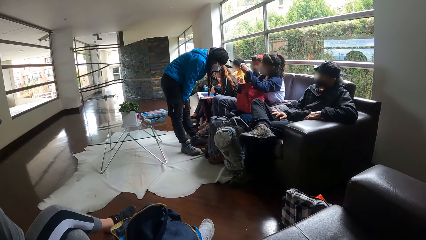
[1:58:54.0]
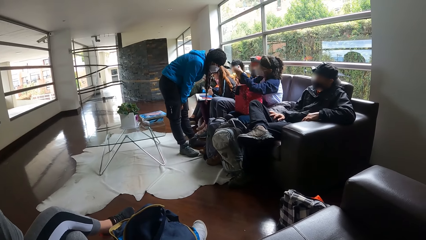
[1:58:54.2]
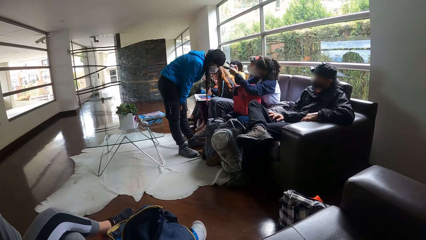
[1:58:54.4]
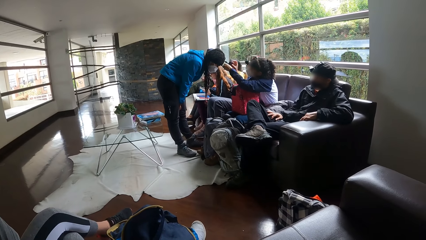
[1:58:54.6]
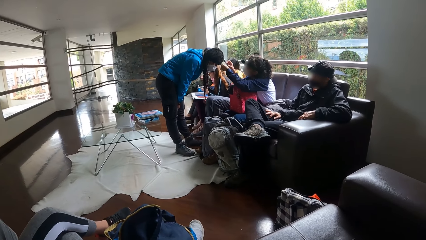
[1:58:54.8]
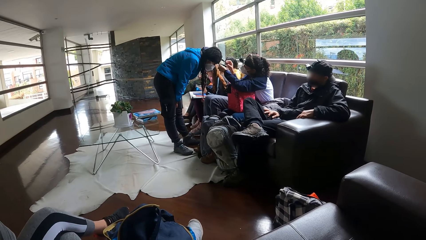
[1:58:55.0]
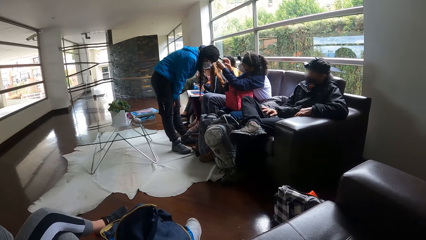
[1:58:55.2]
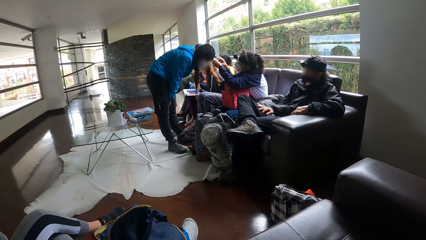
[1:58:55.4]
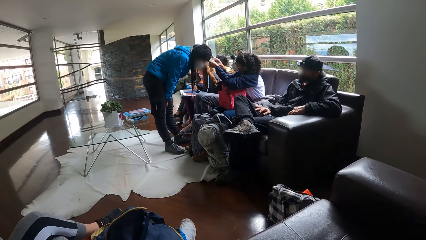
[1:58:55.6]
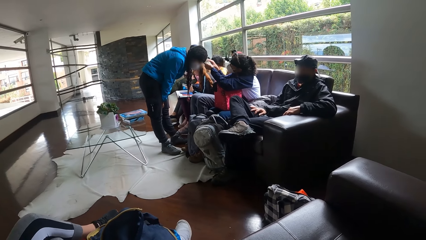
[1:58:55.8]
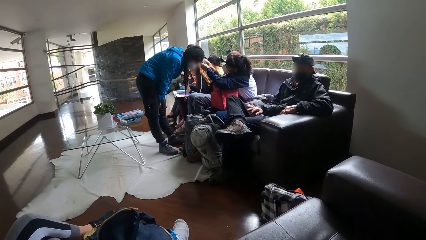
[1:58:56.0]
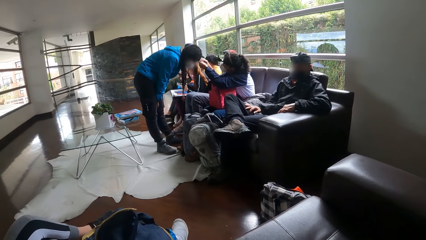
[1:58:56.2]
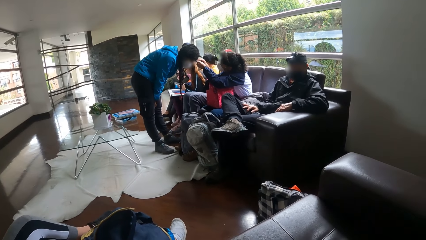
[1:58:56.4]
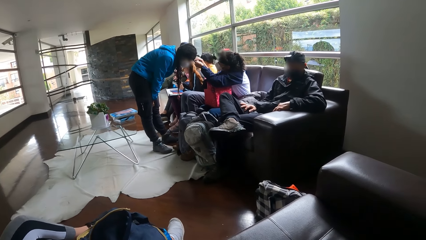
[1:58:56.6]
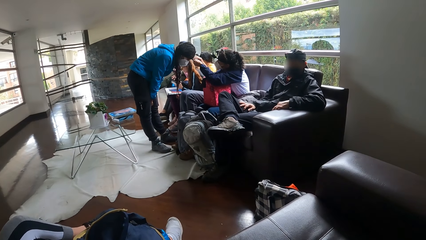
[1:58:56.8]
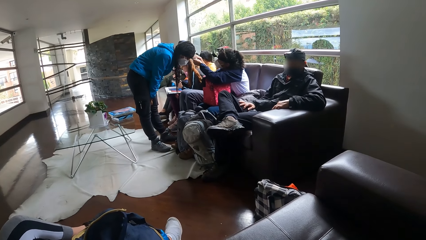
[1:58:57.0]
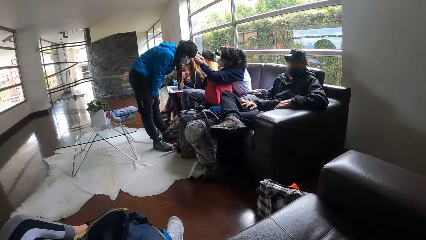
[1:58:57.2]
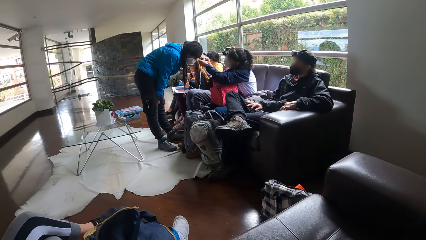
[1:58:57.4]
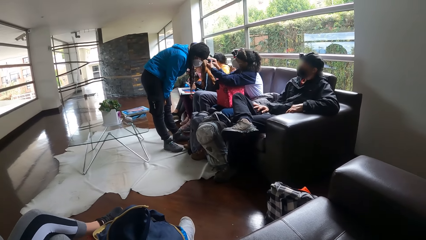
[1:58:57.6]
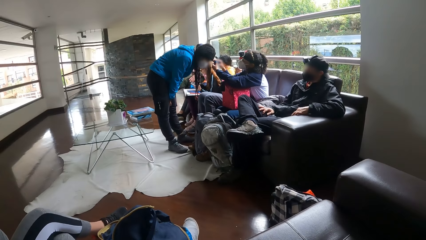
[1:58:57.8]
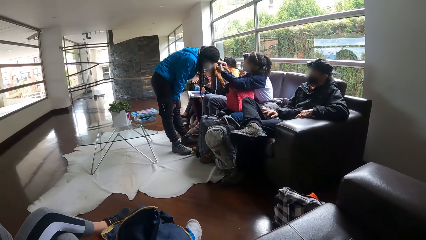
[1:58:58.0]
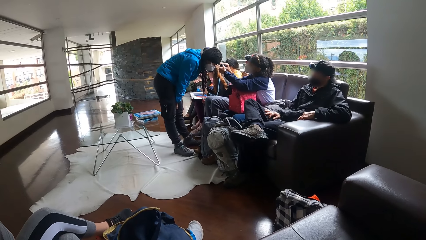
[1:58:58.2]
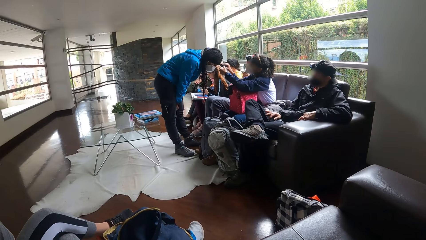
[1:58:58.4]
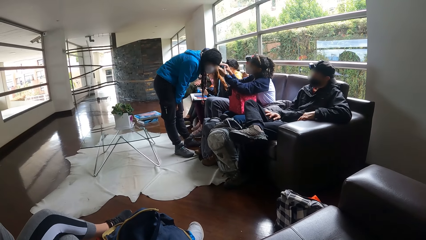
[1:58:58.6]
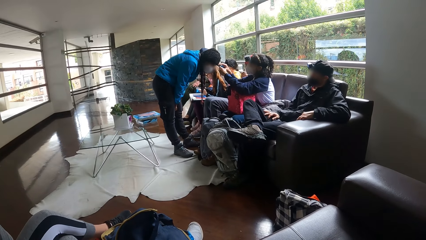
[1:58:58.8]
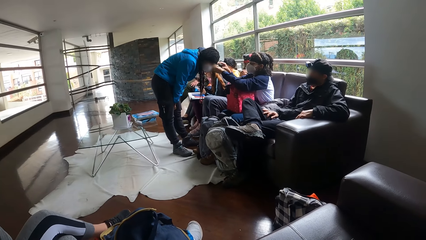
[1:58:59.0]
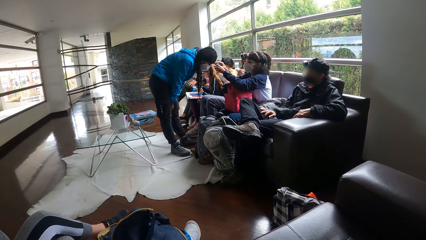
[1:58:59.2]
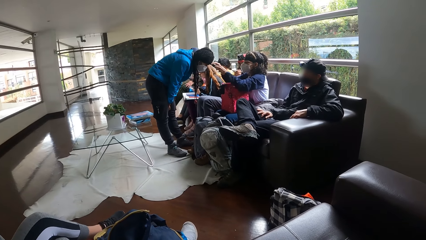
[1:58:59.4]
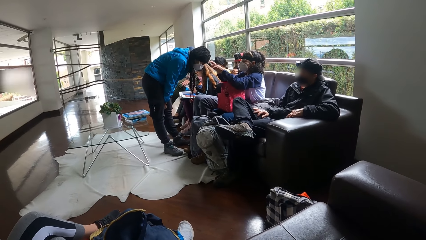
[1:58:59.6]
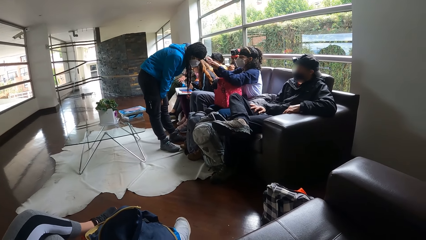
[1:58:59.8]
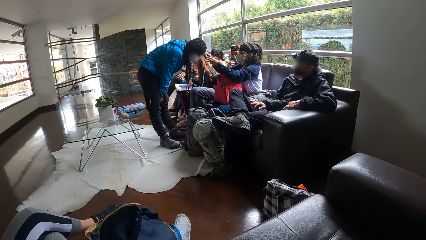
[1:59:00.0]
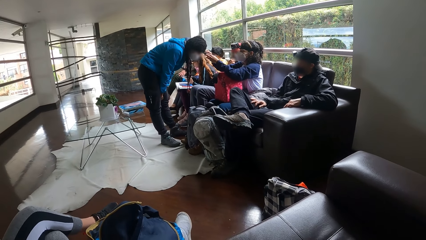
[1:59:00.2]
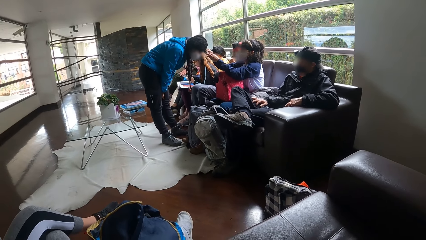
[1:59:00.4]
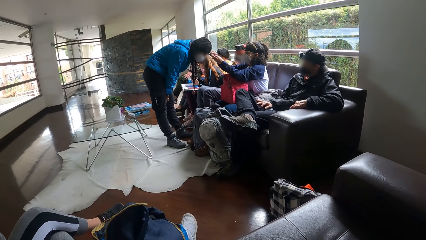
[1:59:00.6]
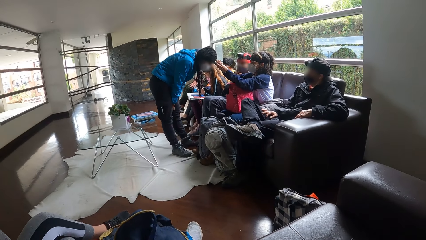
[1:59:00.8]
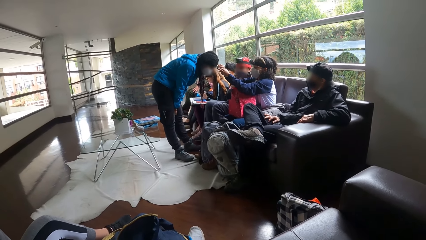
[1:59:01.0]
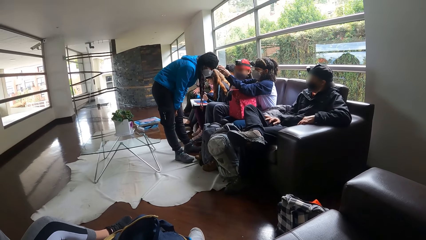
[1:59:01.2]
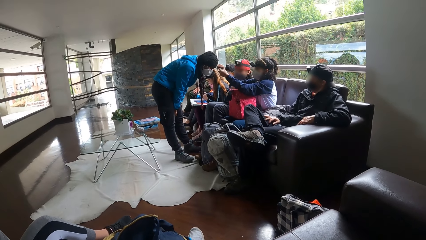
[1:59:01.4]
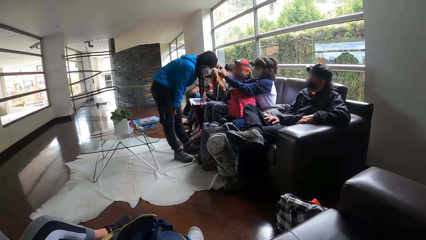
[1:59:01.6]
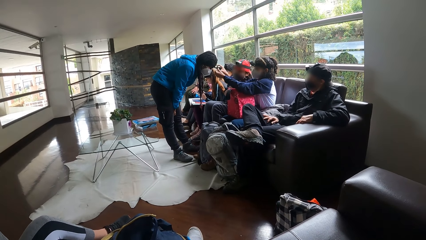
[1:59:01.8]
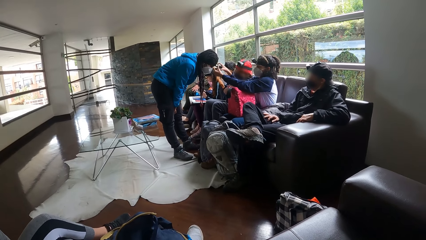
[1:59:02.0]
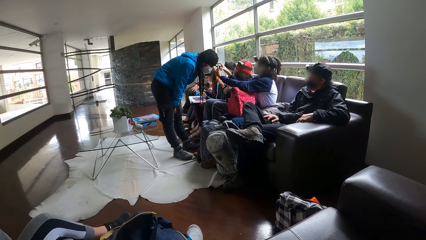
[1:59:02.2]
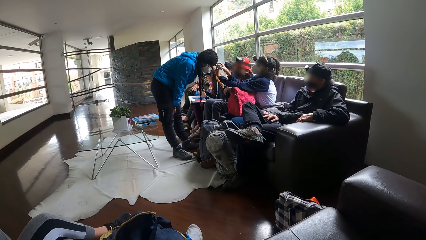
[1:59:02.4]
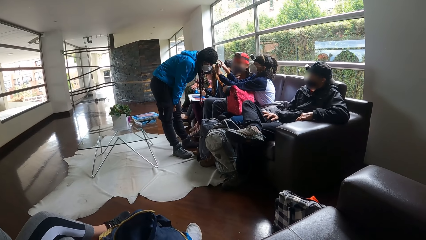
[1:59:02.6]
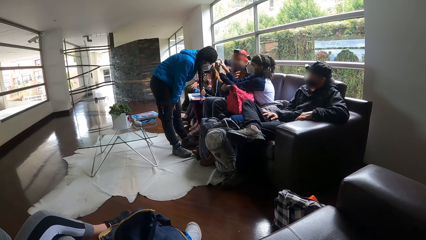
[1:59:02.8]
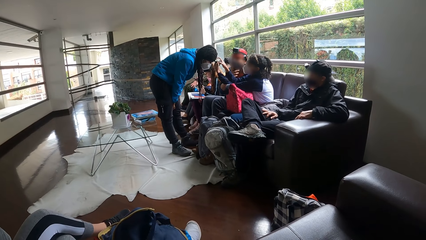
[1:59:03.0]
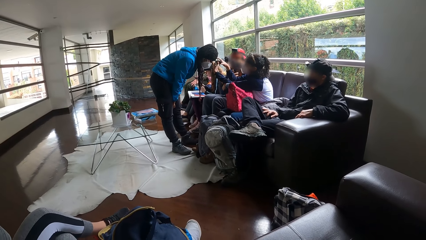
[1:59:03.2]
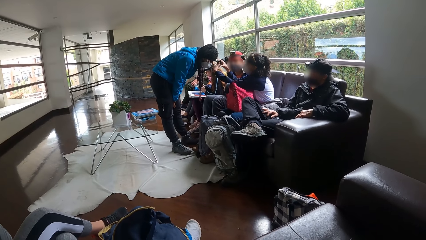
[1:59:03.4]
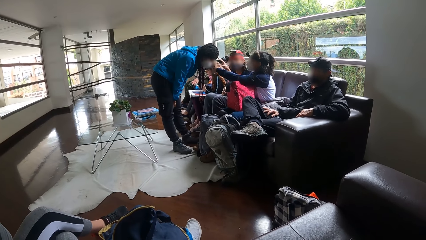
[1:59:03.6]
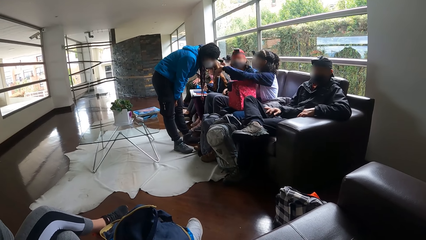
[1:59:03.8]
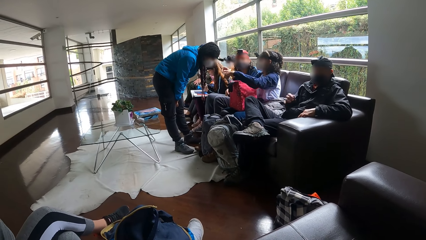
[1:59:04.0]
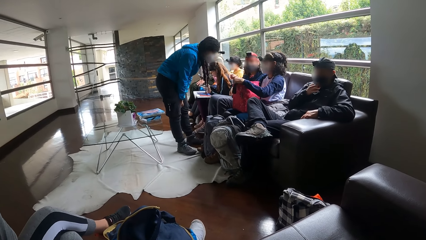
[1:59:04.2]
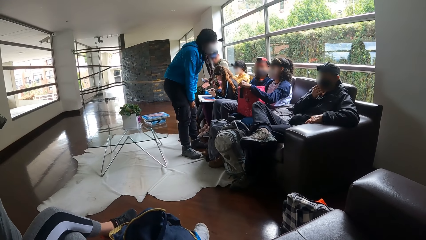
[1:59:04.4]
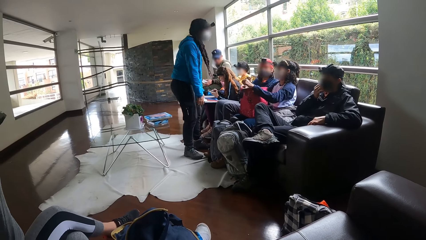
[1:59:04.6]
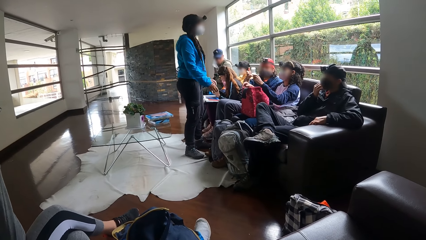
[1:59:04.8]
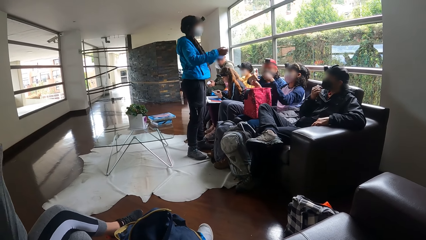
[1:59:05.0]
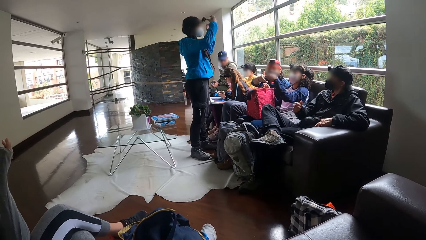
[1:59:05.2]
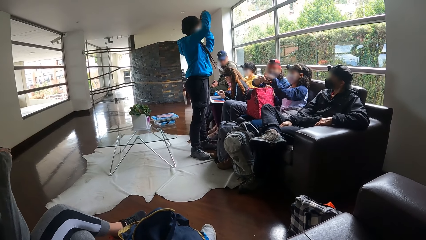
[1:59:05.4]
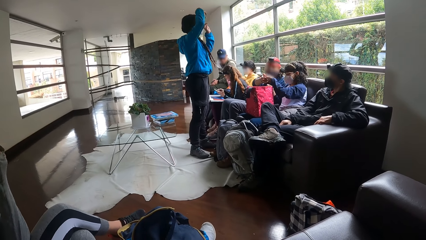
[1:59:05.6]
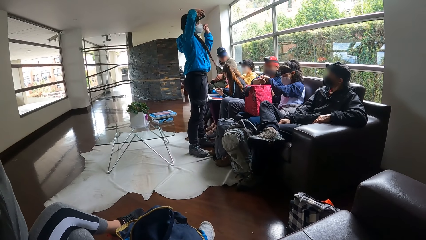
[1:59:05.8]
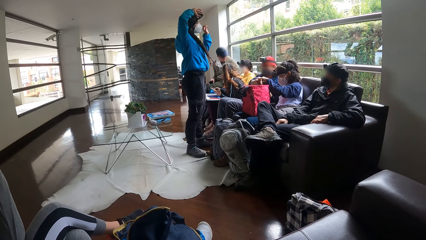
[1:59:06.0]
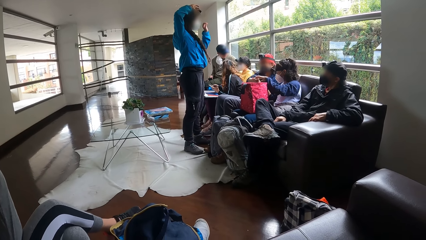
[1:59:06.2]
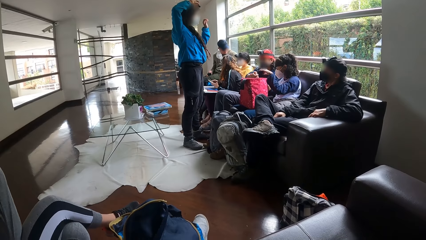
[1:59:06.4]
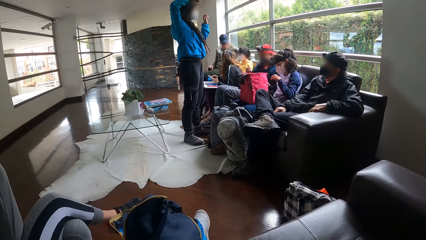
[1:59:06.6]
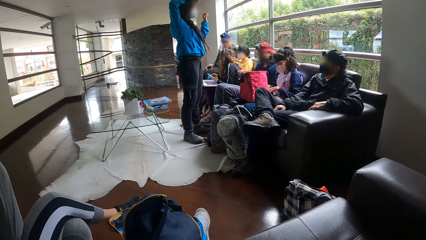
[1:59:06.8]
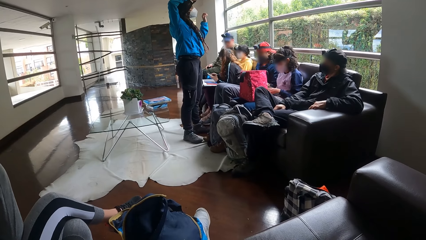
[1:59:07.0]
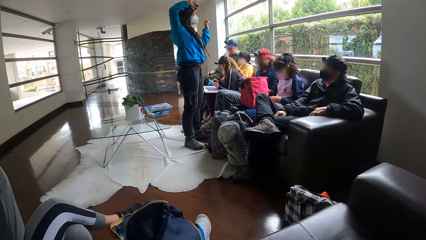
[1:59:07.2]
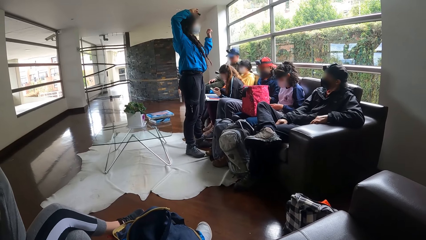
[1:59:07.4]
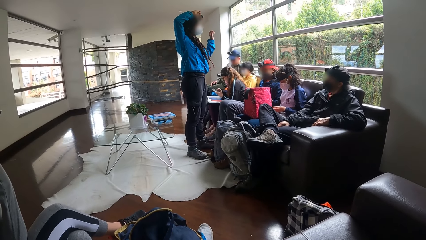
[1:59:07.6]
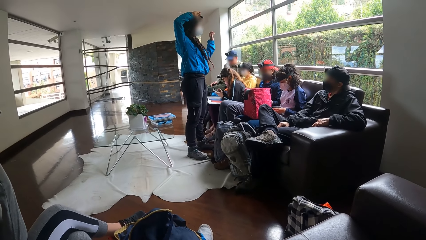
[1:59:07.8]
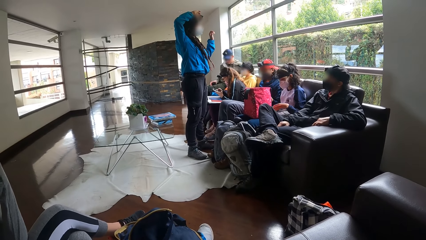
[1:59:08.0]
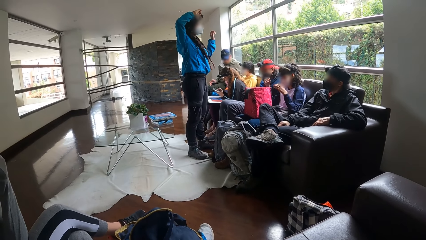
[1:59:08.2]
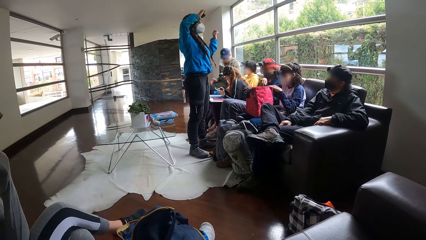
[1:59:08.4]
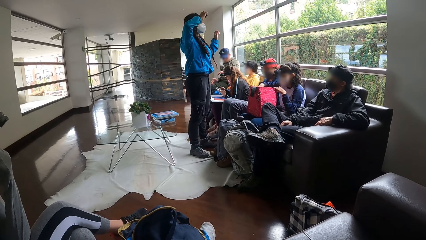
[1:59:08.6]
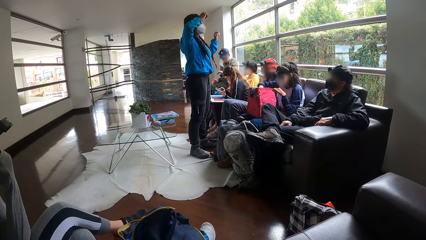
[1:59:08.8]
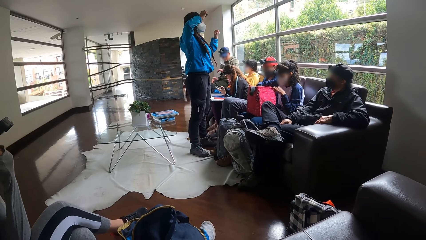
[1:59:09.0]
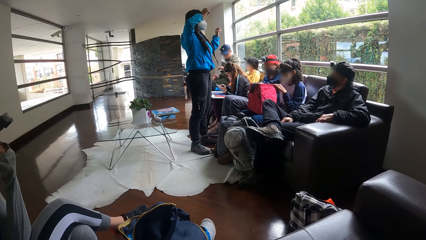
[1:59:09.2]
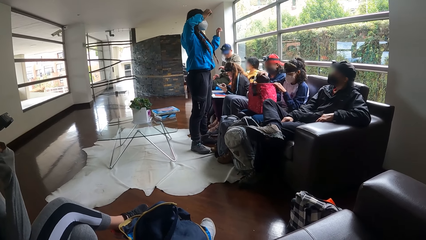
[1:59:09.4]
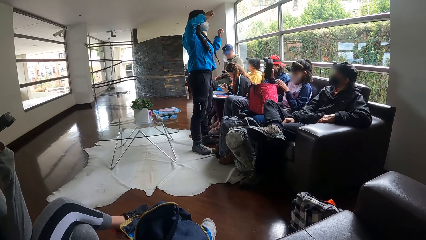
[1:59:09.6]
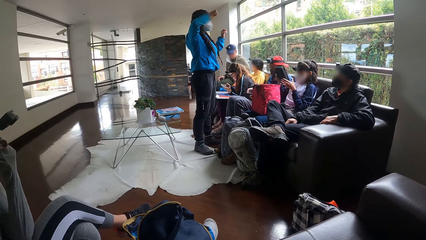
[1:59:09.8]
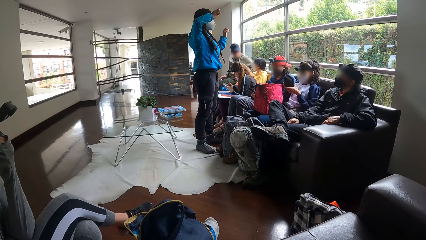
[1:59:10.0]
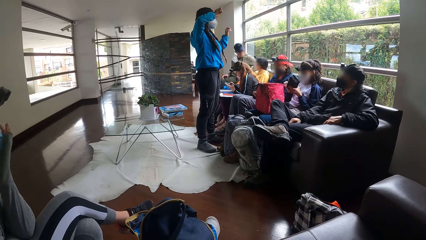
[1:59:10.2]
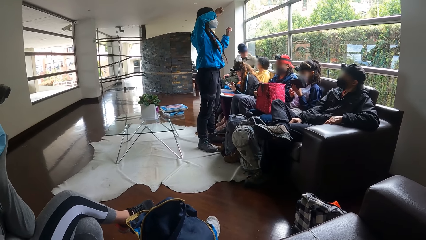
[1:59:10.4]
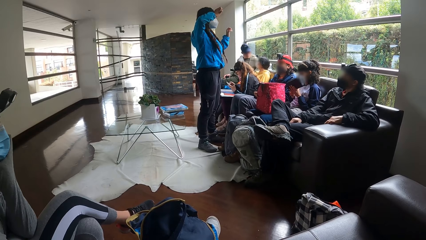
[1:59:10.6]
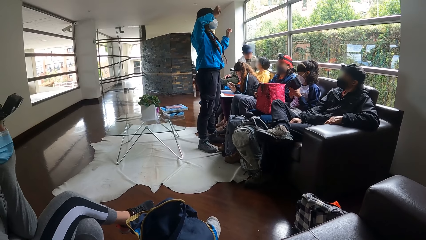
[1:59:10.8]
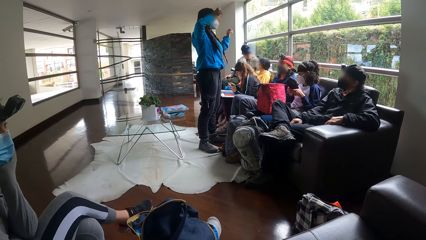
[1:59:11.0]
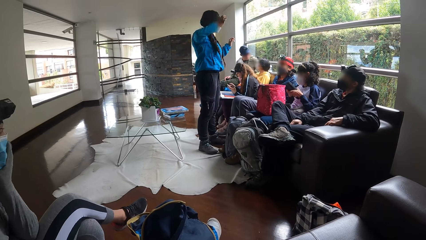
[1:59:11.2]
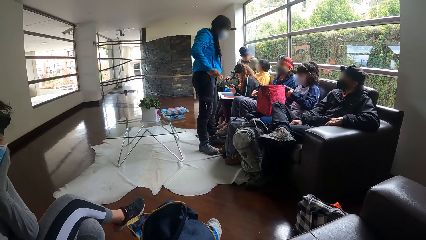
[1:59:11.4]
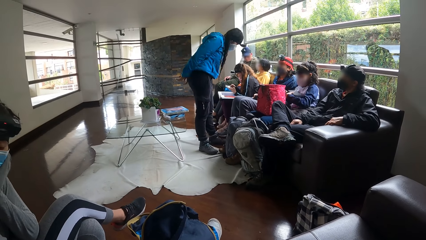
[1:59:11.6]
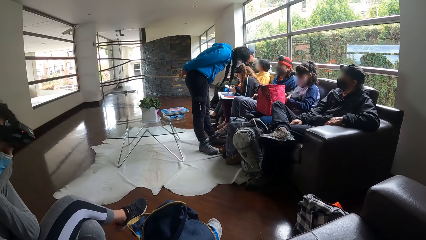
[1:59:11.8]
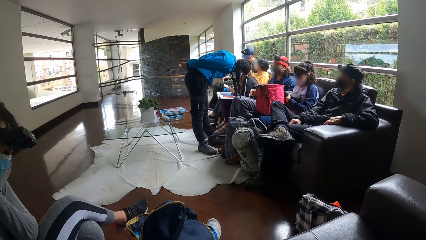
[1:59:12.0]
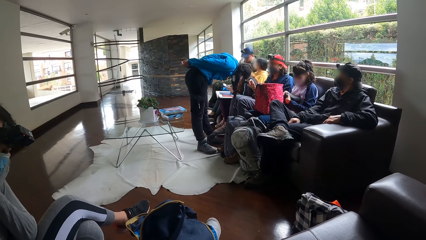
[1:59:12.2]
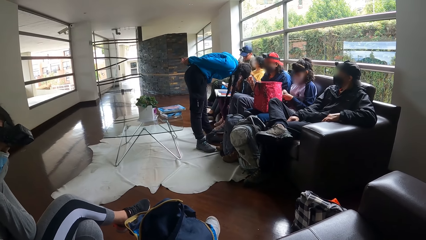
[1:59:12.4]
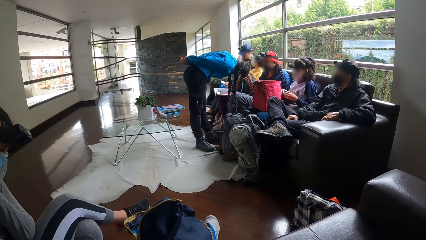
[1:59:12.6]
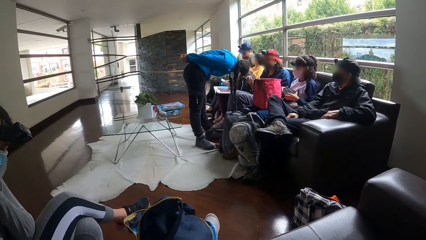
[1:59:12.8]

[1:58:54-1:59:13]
A woman picks up the frame from the bag on her legs with her left hand. She installs the frame to the camera on another woman's head with both hands. The camera wearer converses with the man. The other woman touches the camera on her head with both hands. She gestures out with her hand and fixes the camera. The first woman picks up a purse from the bag on her legs with her right hand, passes the purse from her right hand to her left hand, and opens the purse in her left hand with her right hand.
